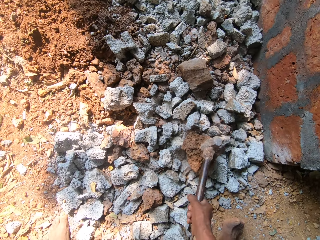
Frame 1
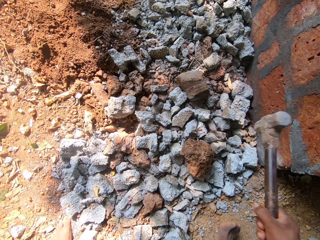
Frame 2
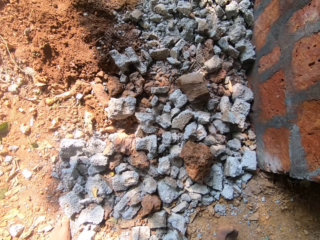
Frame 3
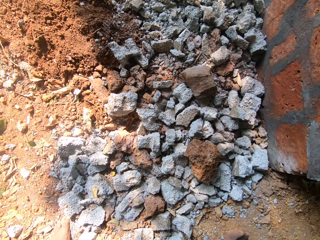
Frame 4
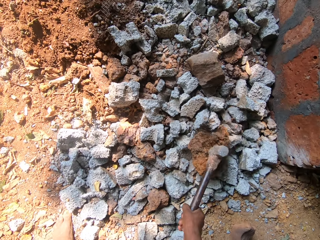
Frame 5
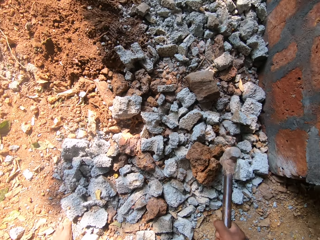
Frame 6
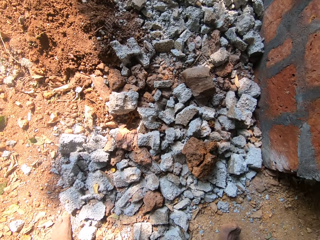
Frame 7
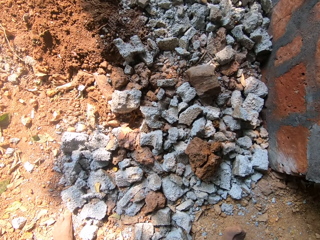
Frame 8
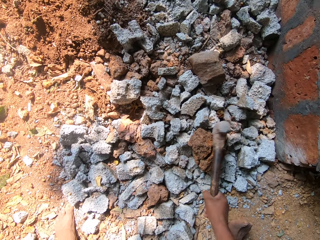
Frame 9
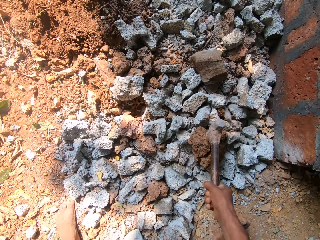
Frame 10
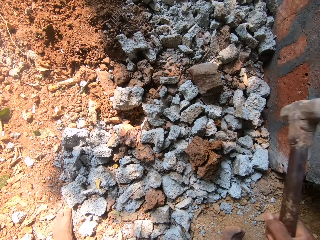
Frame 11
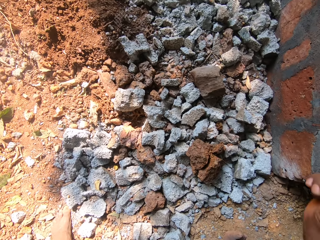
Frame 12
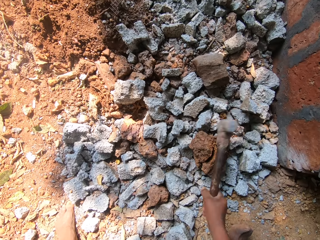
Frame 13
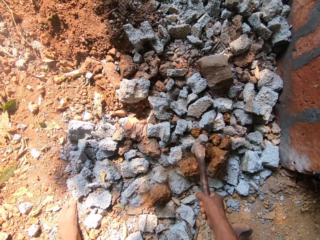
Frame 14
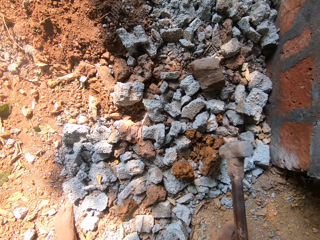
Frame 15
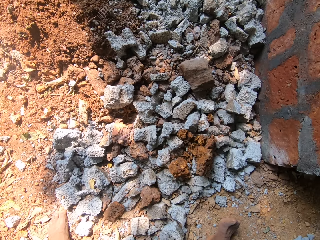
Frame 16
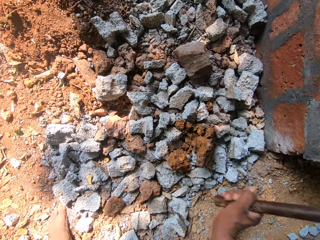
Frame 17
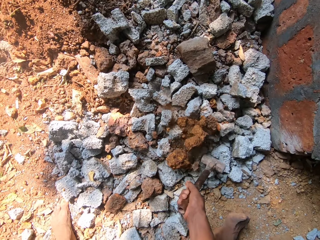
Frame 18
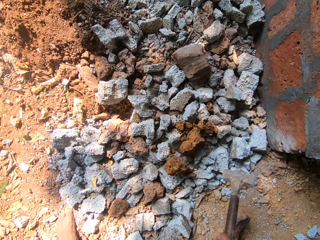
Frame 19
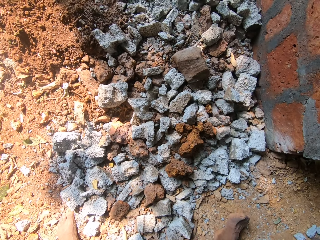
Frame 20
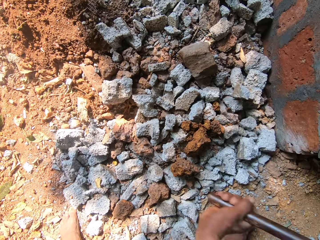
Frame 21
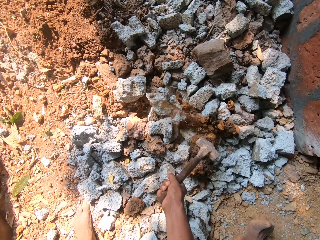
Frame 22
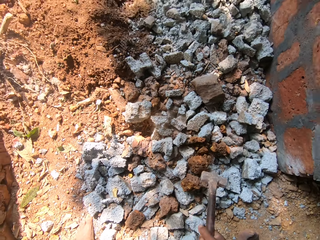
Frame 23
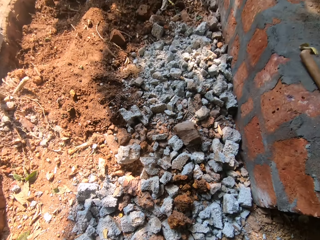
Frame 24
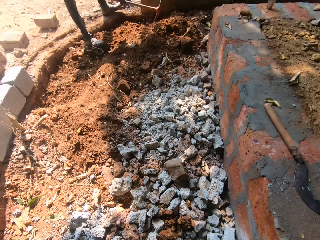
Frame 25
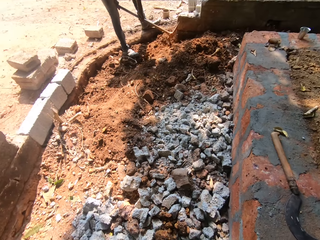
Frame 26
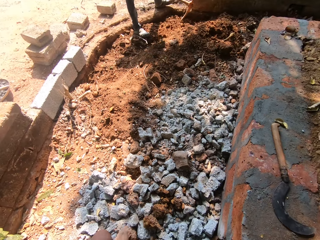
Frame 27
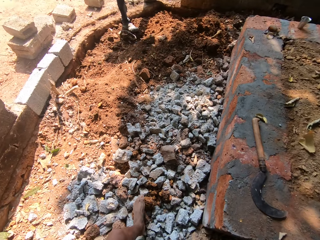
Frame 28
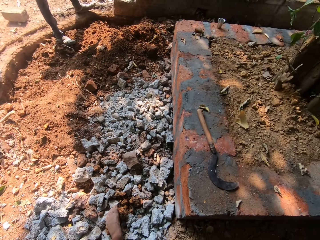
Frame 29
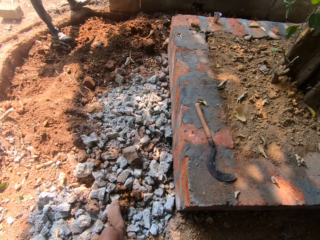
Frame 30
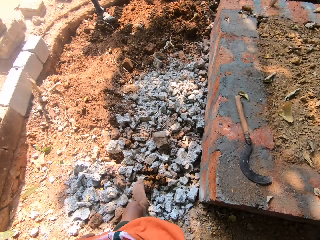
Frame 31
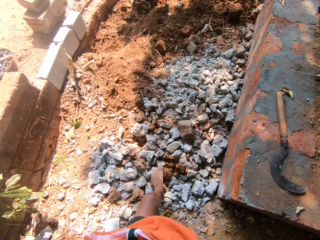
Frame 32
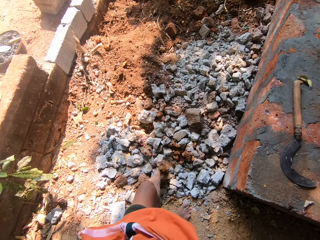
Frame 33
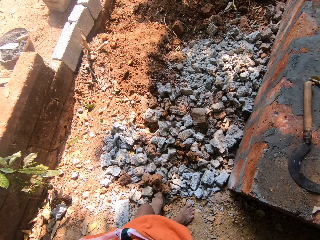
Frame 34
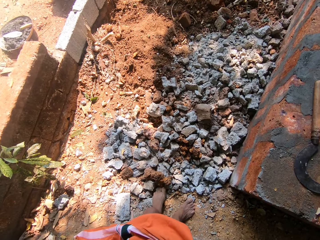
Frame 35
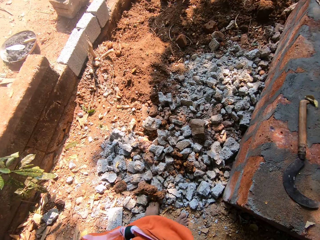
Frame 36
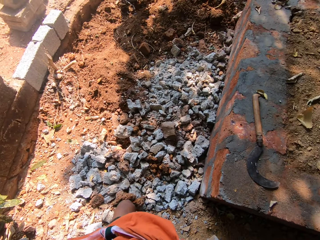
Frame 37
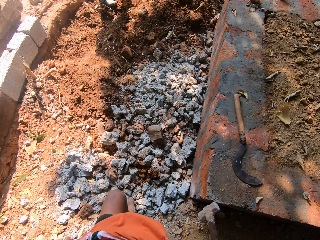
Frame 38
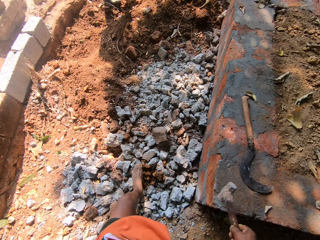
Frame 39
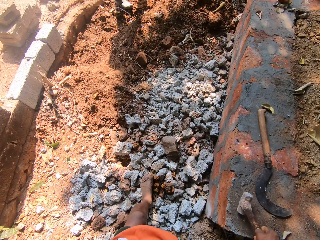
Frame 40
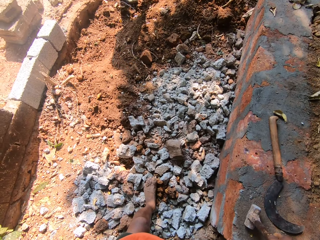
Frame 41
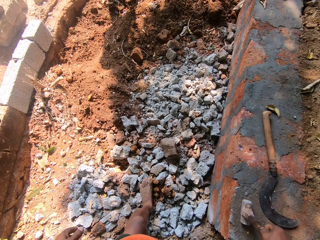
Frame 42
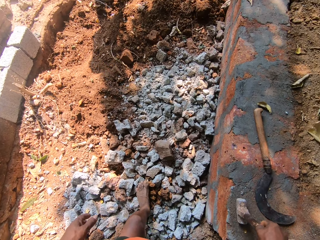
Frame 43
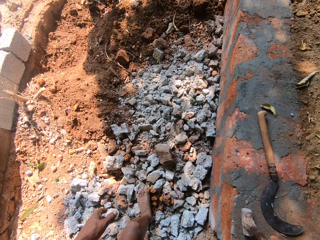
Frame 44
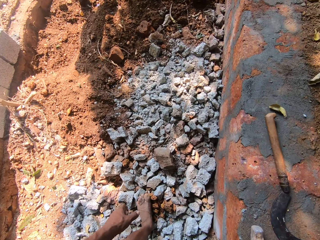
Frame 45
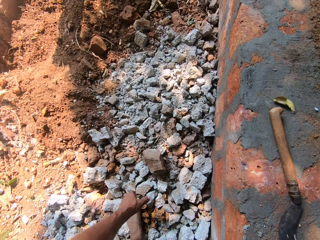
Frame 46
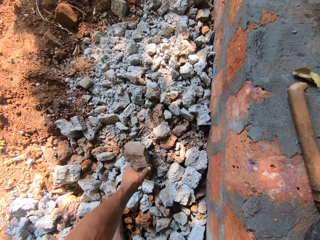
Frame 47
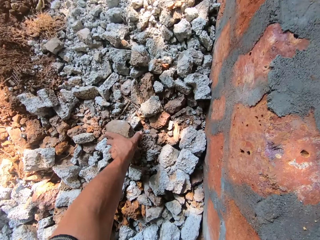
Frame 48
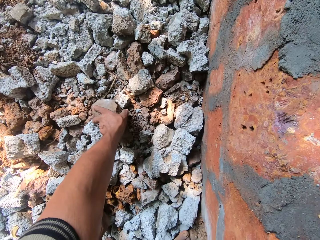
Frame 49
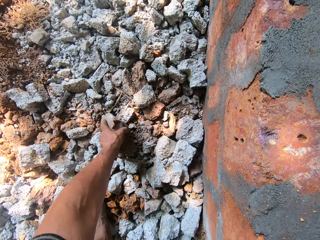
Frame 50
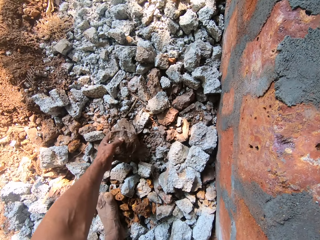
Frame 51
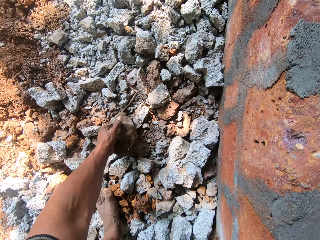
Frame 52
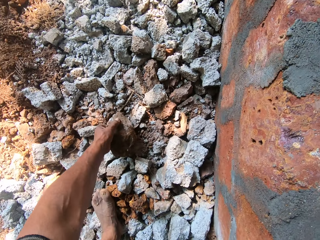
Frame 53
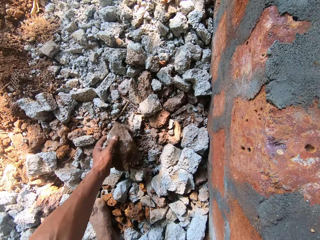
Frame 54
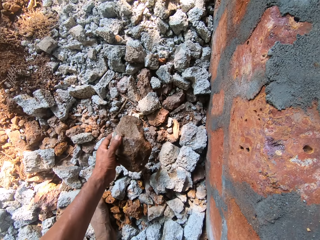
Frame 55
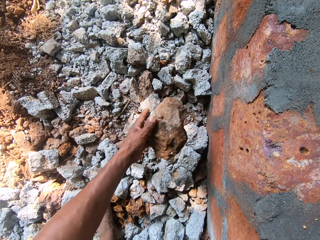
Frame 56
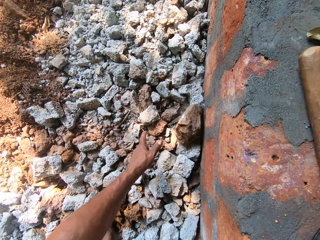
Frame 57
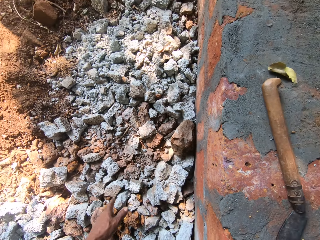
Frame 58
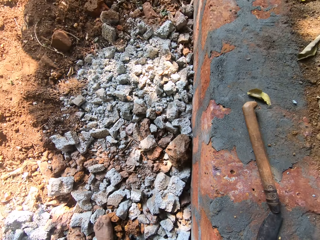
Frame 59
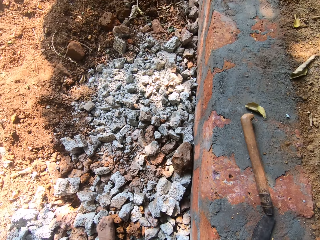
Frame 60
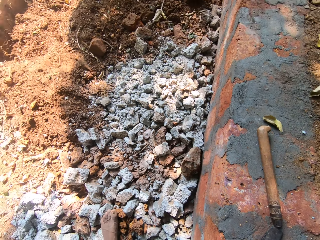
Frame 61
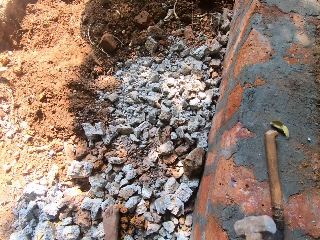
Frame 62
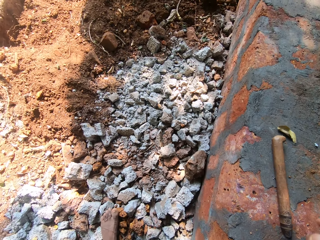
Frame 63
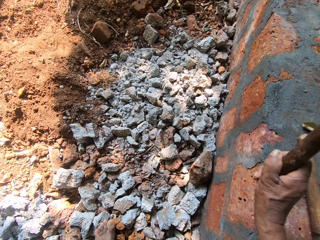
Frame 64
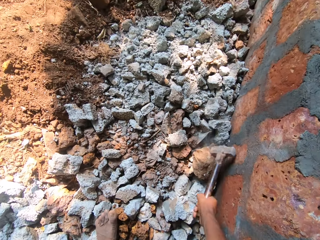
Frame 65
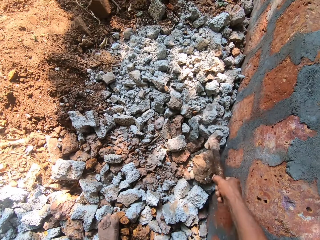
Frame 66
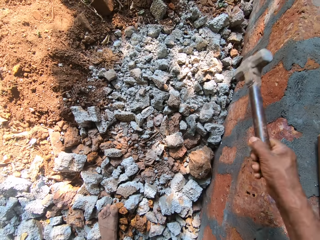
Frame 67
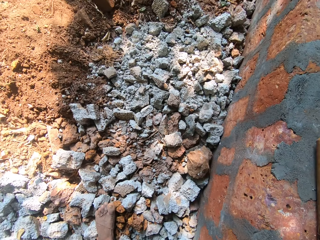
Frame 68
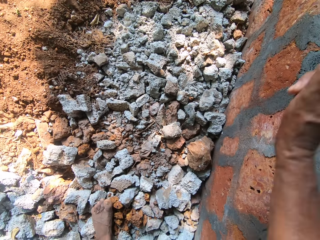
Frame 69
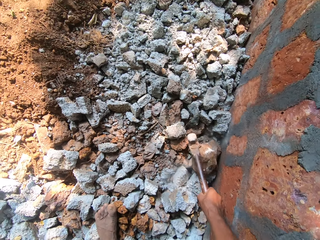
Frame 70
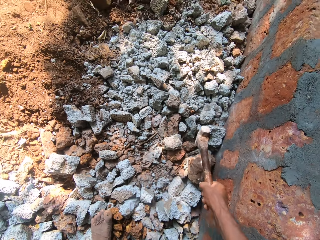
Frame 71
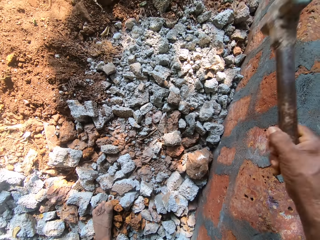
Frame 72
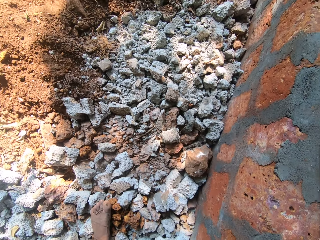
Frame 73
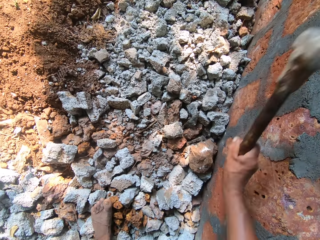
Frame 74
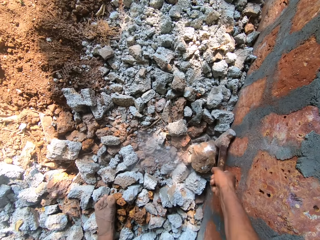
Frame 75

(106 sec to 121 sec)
The camera wearer breaks the sand mold on the floor with the club hammer in his right hand. He picks a cement block from the floor with his left hand. He drops the cement block on the floor with his left hand. He breaks the cement block on the floor with the club hammer in his right hand. He hits the rocks.

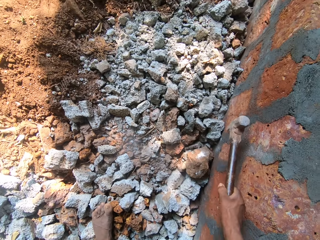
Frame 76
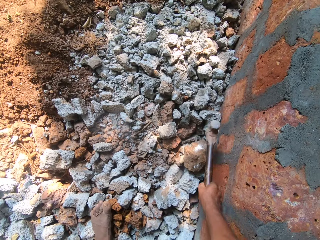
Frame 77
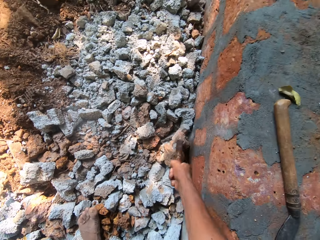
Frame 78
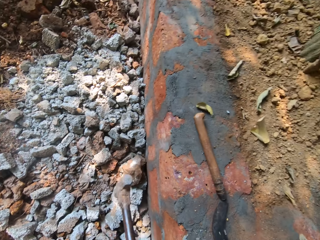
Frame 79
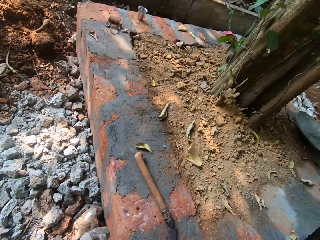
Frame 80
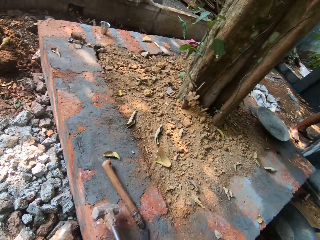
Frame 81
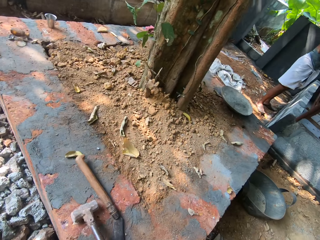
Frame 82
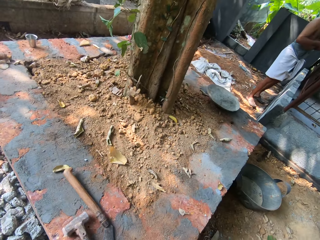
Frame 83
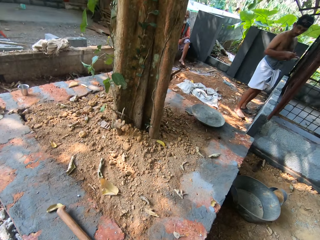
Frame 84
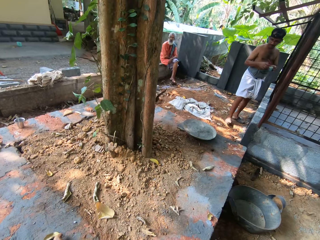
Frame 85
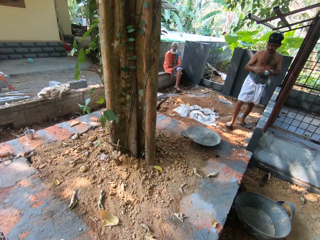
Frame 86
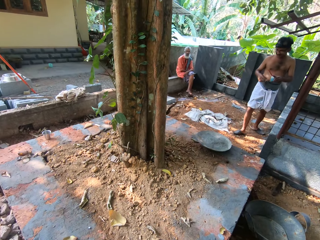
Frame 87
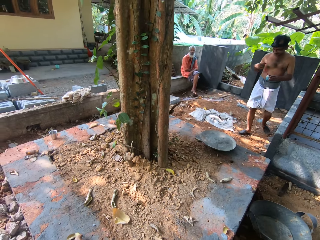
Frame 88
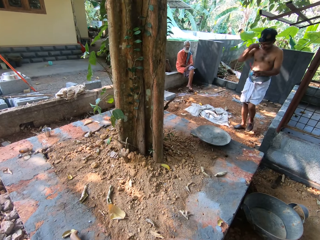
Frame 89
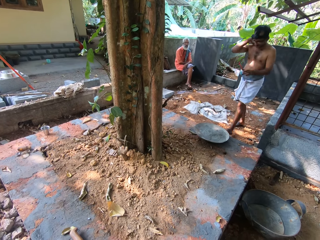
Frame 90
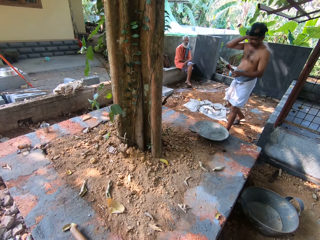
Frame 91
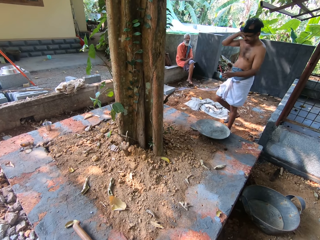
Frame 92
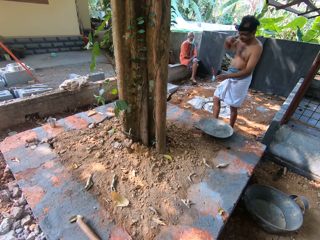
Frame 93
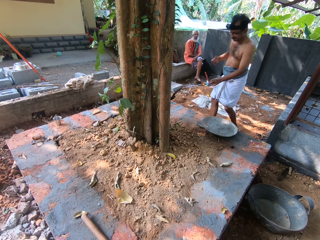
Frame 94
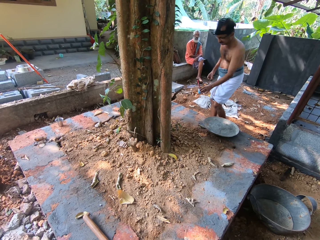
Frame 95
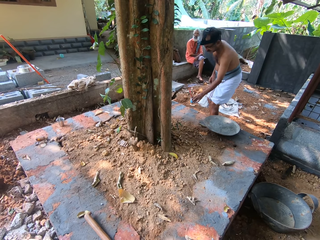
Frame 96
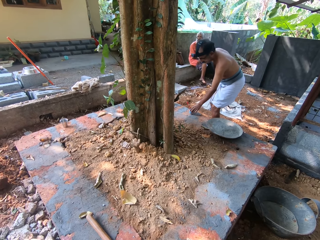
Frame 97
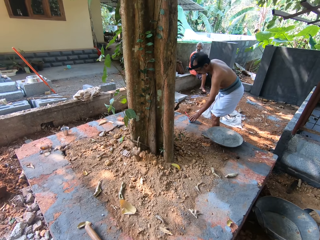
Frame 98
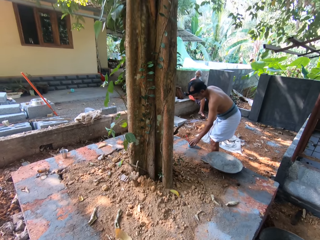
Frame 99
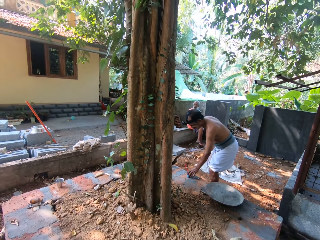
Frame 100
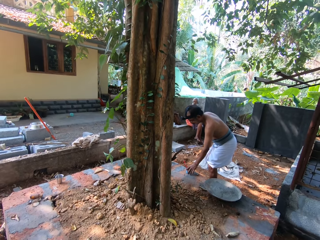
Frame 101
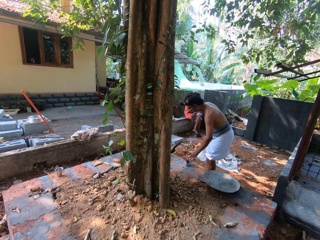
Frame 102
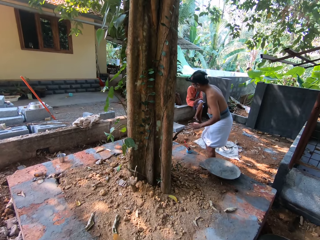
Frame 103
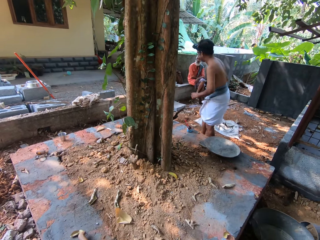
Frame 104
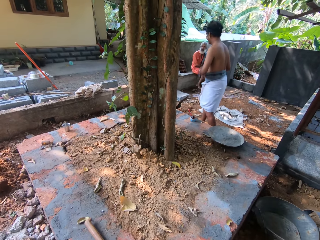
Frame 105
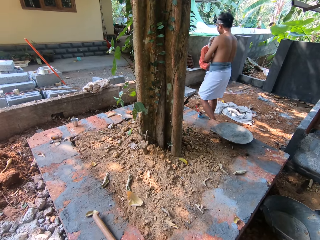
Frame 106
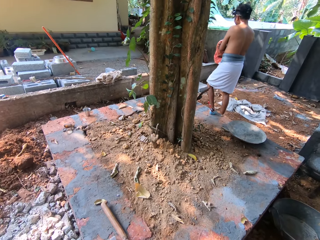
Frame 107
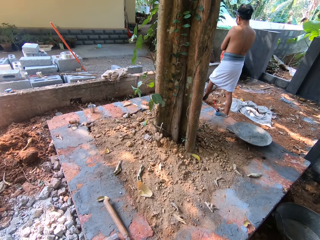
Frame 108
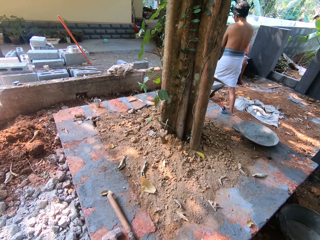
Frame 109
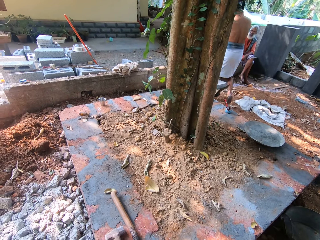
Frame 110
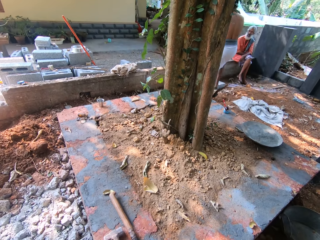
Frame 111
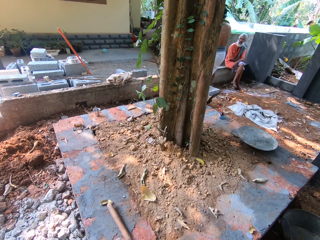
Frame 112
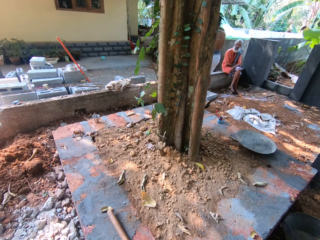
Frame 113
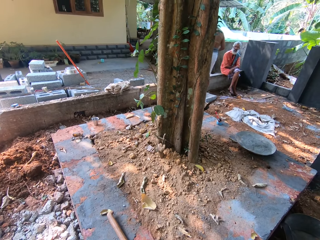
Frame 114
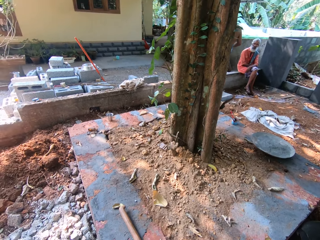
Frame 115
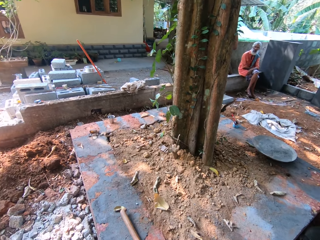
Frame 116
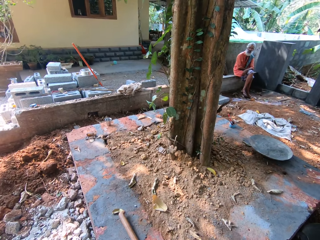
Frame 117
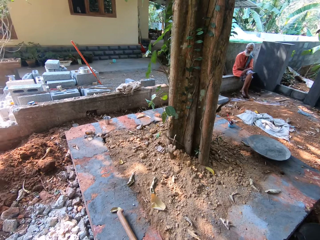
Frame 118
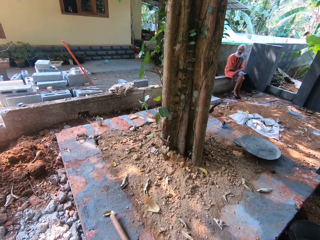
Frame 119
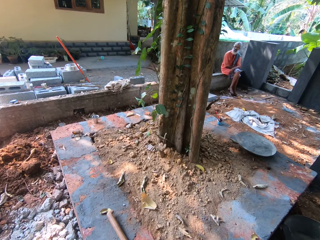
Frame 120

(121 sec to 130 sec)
The camera wearer drops the club hammer on the floor with his right hand. A man interacts with the camera wearer. The camera wearer looks around. He interacts with the man.
